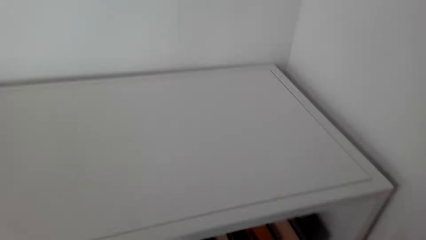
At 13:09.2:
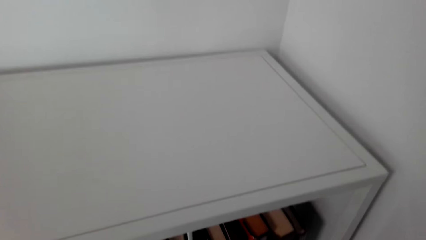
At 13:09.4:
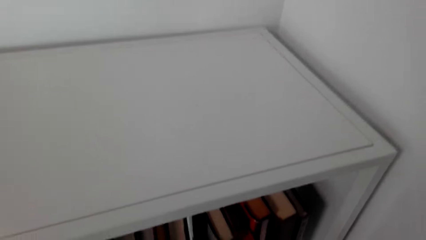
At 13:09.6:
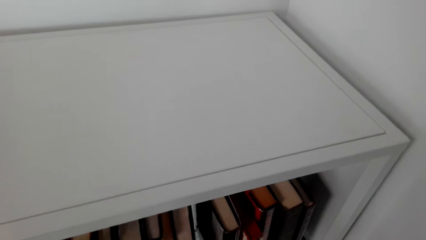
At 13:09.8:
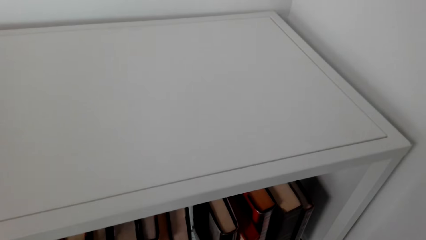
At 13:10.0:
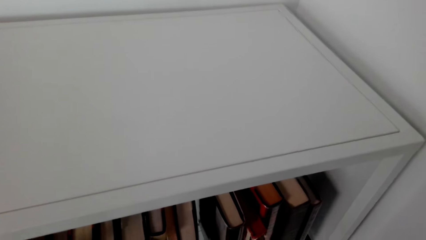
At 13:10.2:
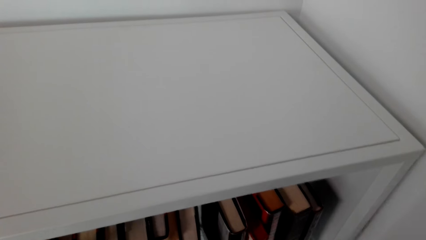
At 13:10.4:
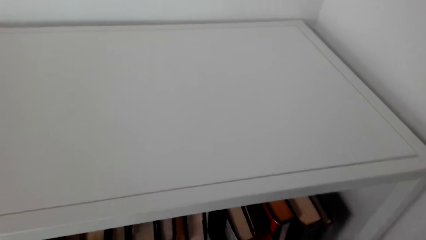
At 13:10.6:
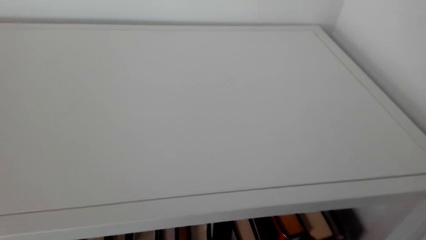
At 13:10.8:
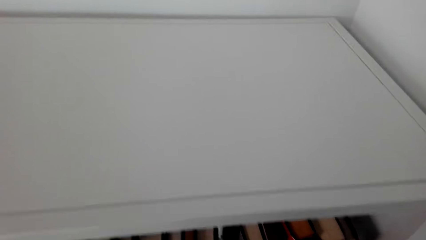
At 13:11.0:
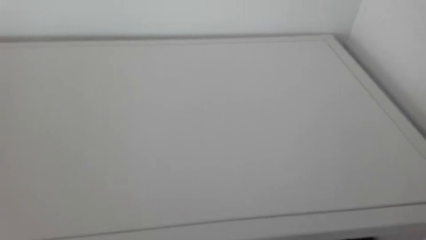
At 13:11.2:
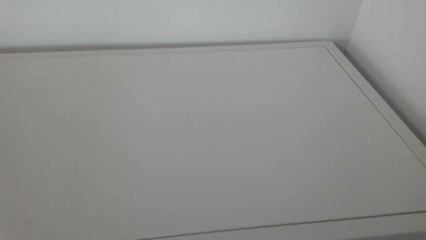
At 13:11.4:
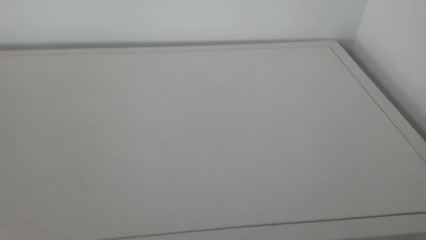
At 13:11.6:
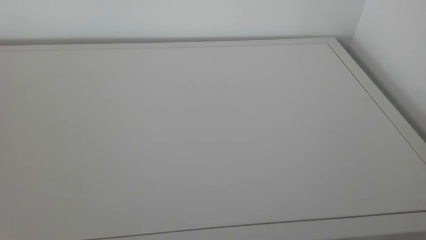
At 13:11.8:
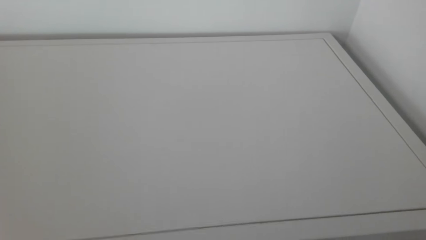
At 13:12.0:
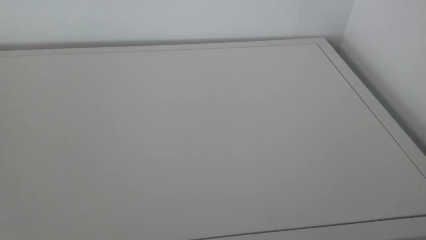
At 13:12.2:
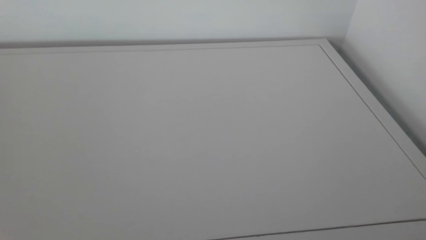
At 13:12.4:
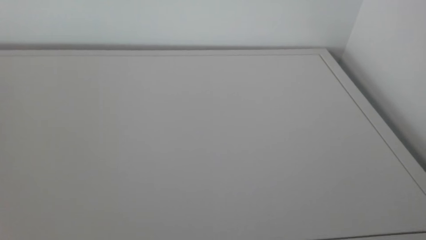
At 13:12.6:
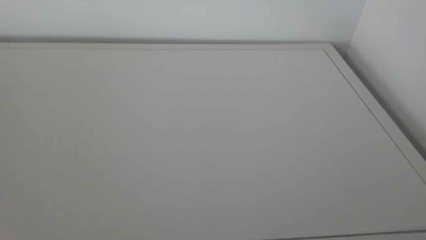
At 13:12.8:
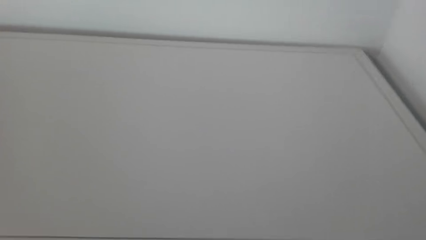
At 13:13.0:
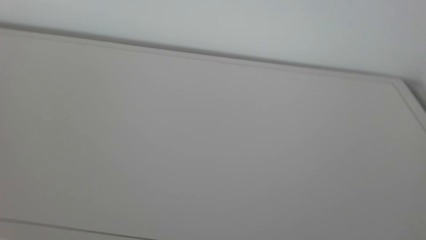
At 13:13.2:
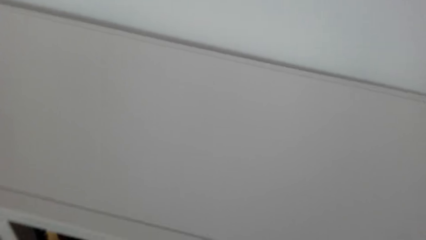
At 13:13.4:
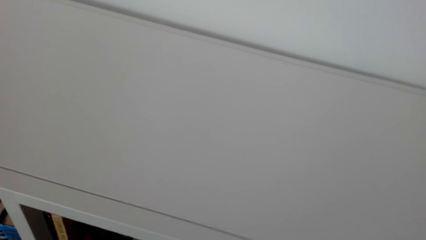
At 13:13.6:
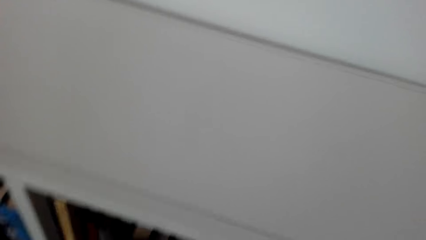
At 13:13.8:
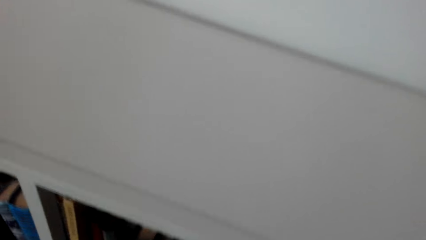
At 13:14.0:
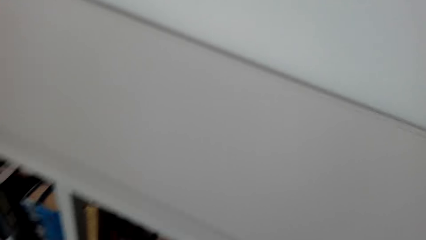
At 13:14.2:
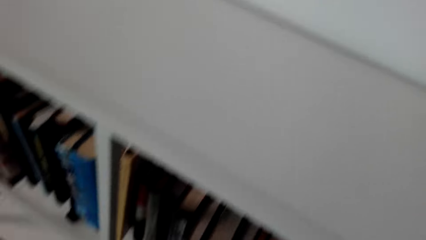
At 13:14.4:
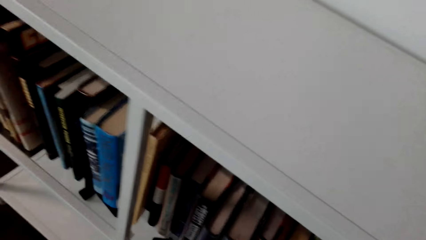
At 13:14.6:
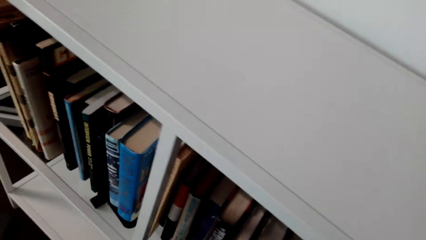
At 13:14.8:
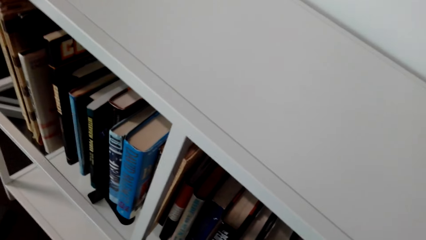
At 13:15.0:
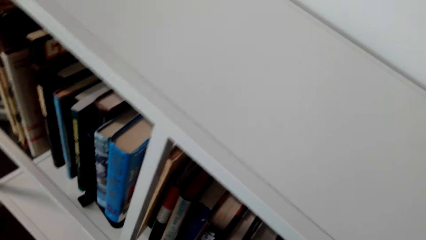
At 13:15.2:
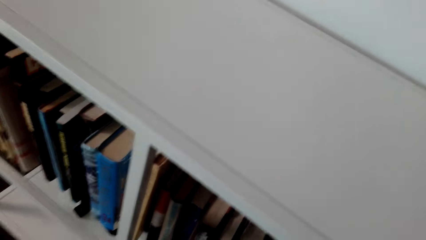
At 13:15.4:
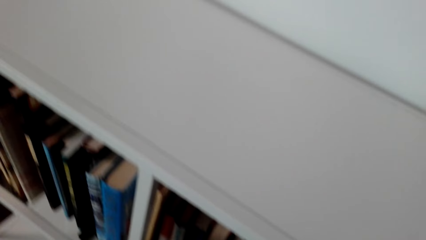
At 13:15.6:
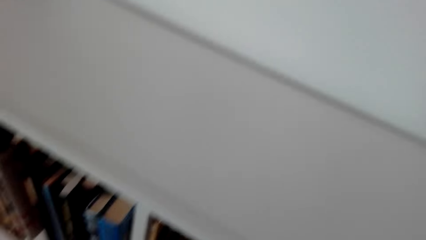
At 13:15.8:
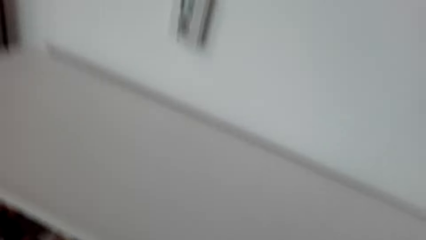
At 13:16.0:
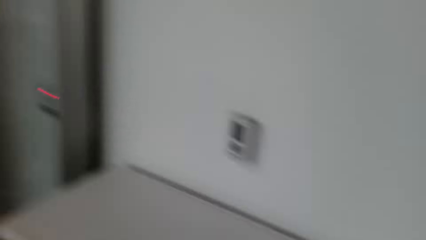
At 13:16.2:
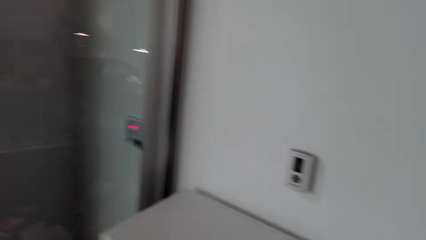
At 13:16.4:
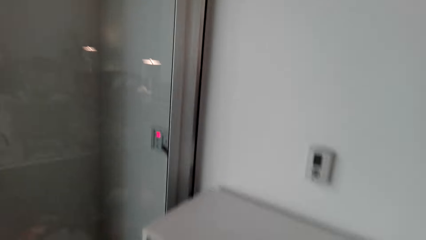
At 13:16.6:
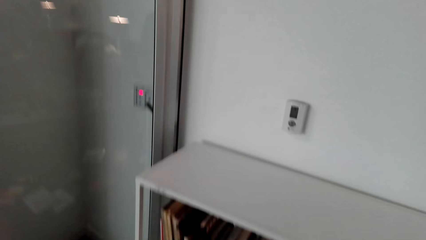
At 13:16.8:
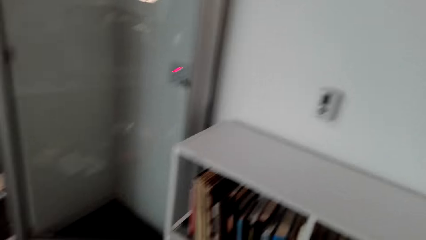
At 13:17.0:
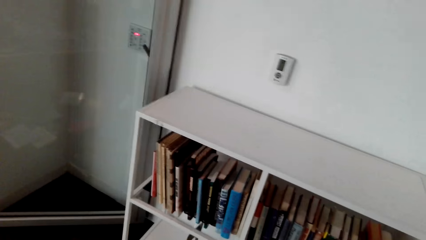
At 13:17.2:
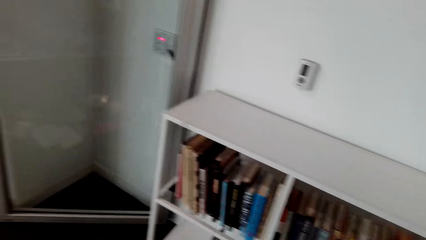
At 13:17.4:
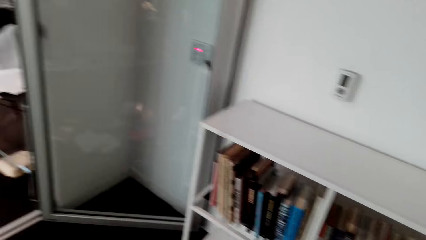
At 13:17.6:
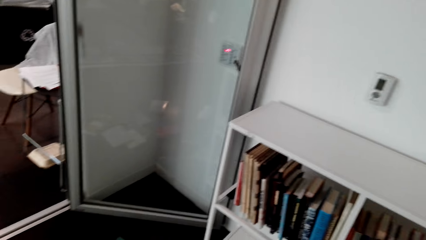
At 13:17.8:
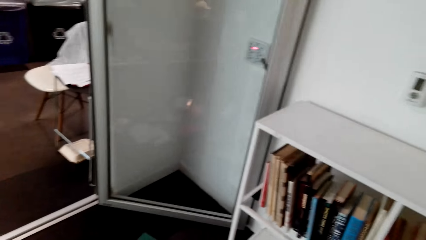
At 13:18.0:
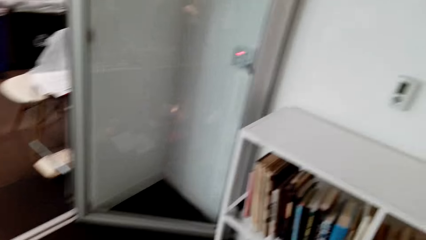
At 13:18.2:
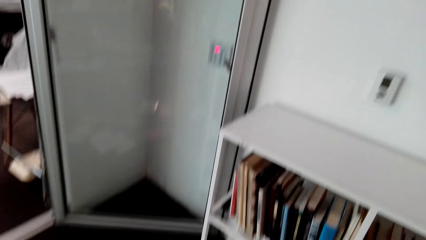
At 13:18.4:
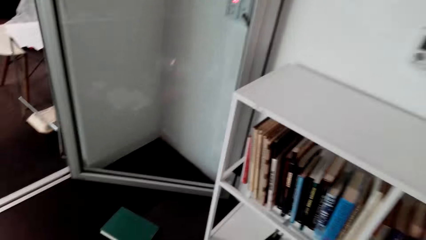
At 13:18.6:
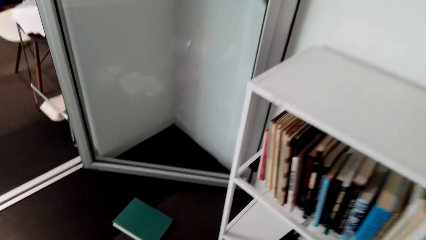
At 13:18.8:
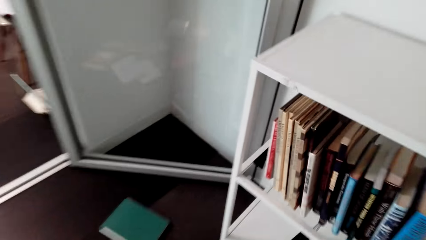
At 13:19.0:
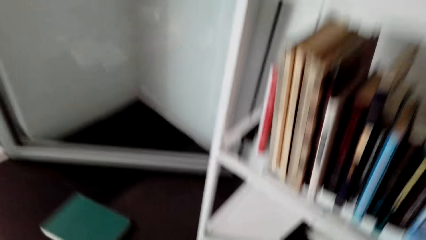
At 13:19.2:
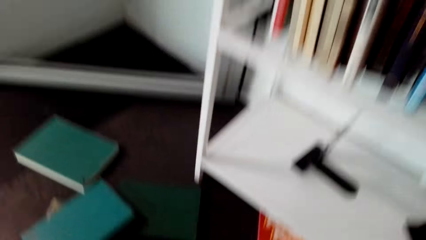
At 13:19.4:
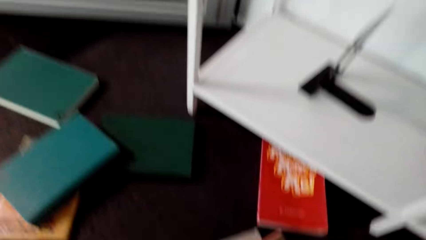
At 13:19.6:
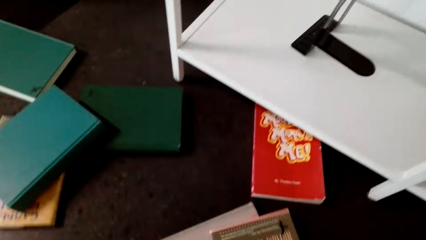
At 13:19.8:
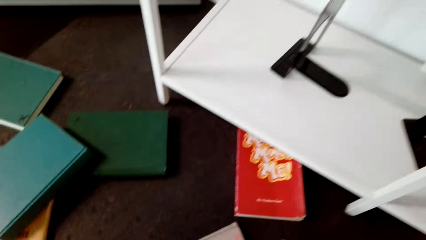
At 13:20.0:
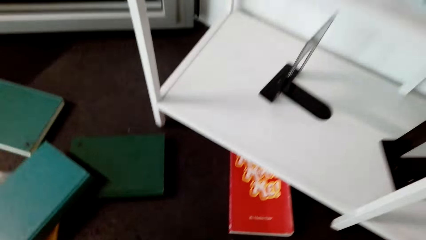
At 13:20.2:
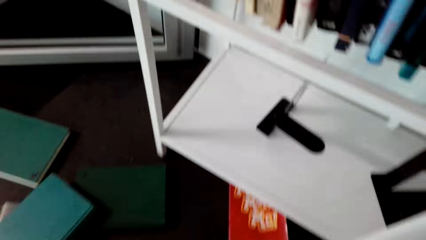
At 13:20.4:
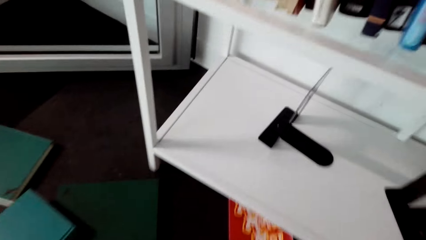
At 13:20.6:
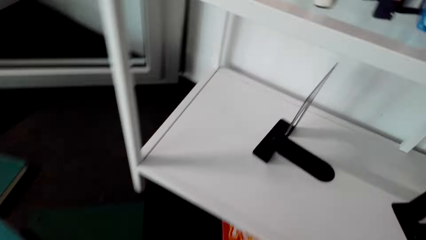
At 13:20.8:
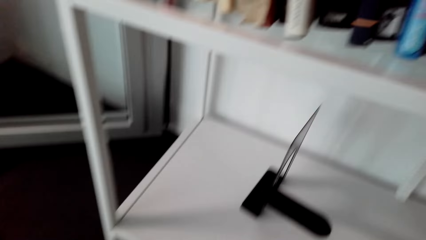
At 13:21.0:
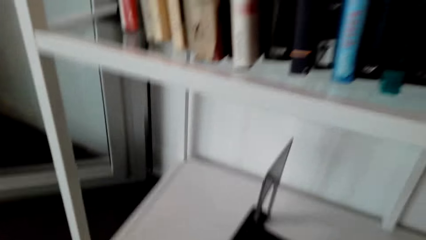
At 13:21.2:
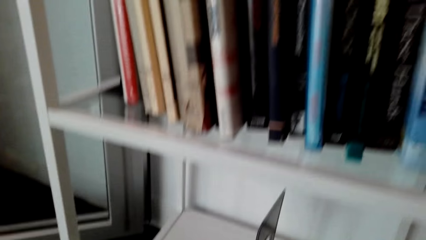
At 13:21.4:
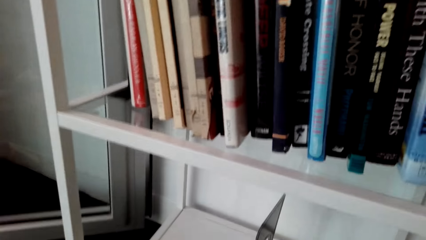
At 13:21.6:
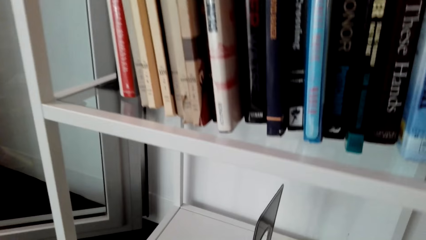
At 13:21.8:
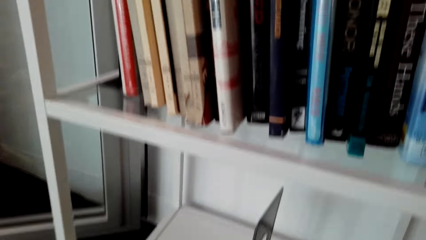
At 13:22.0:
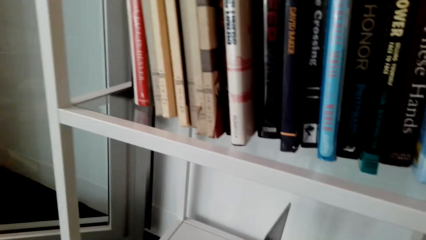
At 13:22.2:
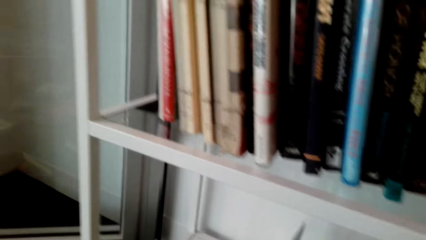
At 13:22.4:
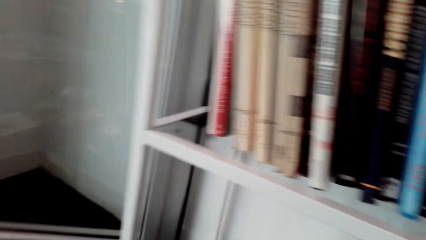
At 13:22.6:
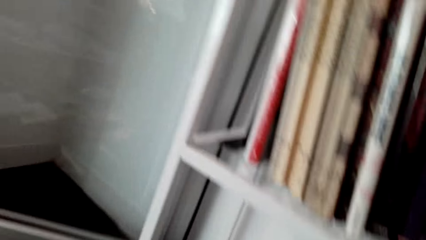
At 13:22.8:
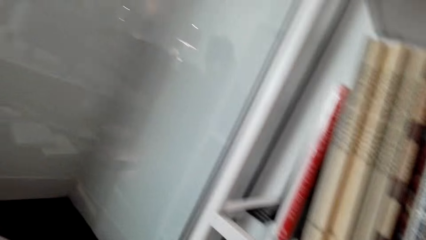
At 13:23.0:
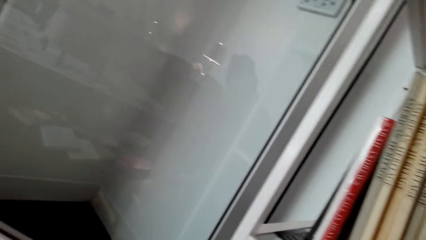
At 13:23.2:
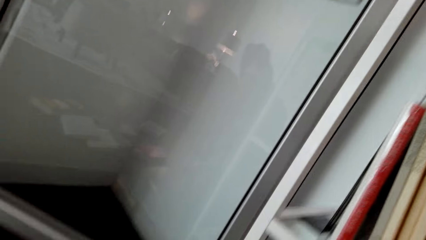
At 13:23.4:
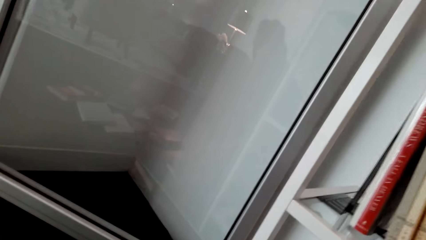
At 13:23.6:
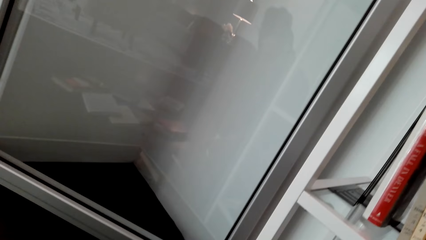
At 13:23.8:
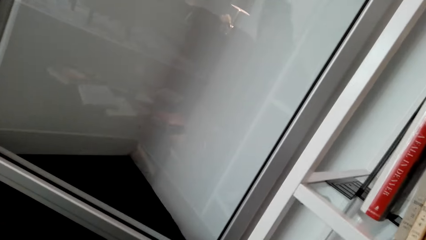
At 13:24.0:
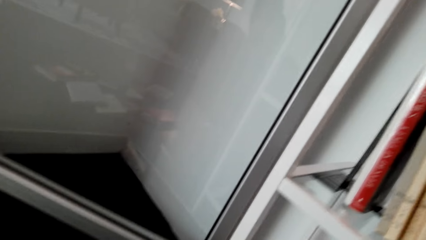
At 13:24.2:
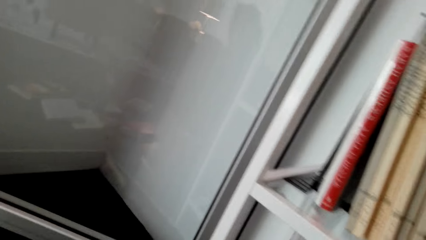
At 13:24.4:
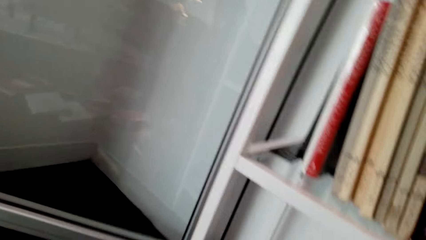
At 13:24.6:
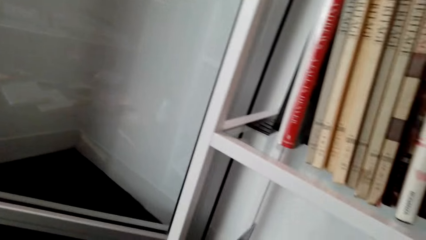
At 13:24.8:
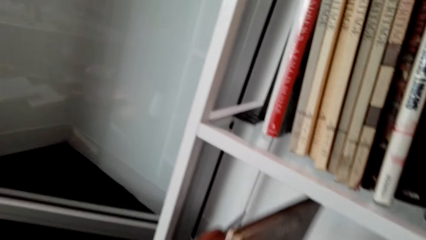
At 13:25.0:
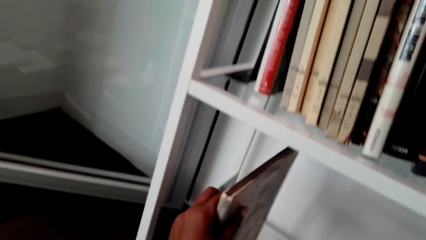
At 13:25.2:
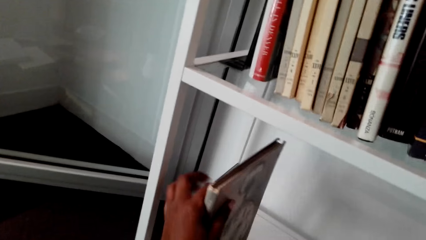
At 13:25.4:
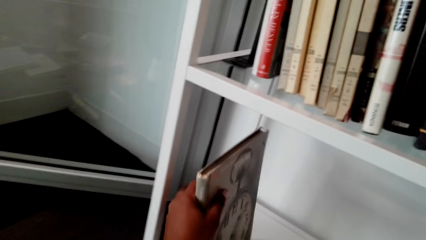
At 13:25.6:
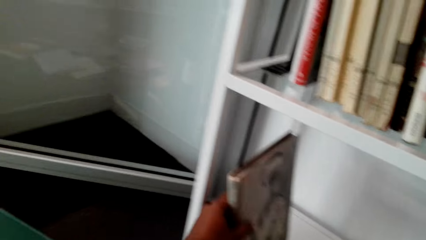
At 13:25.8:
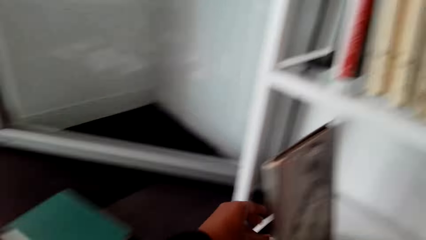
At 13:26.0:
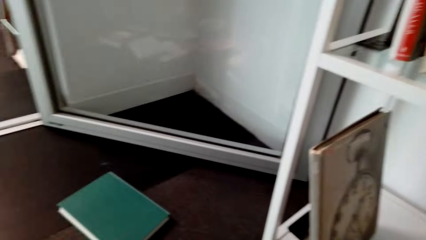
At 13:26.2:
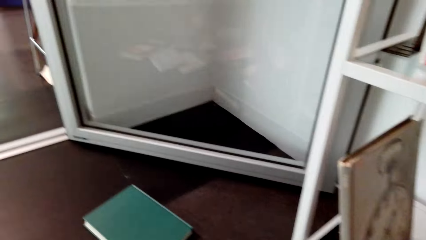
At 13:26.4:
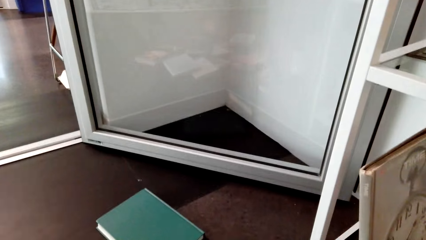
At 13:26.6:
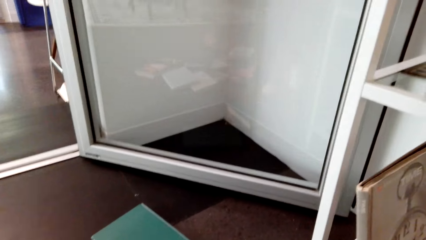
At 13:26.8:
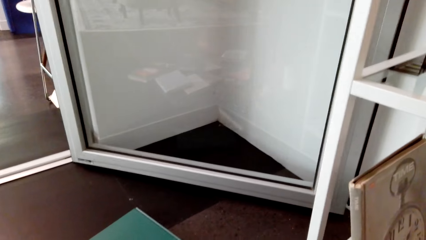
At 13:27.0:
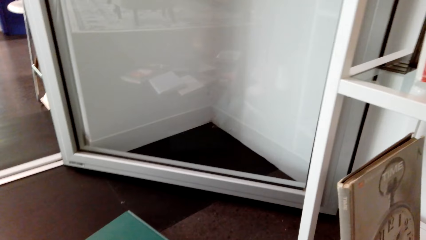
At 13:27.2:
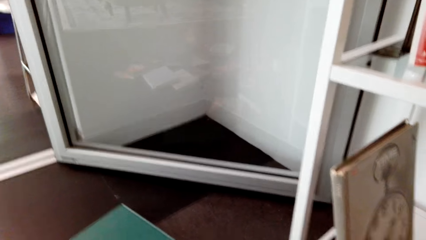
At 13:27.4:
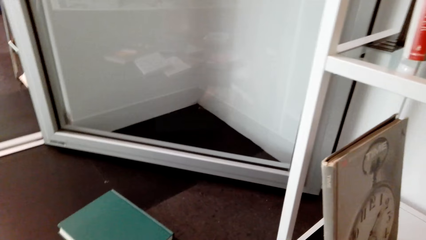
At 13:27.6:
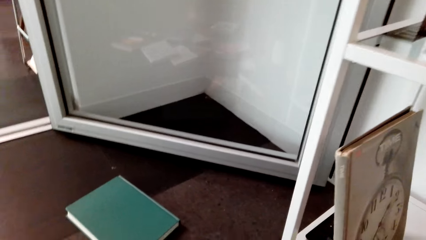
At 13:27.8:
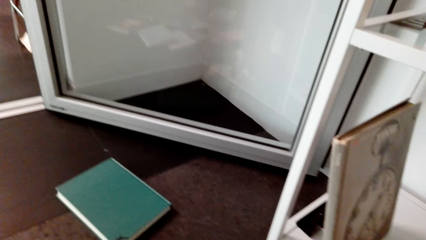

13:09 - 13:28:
The camera wearer picks books. They arrange books on the shelf.
